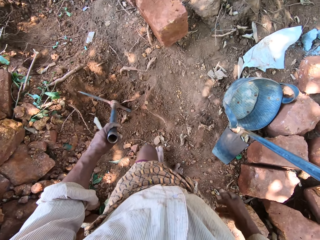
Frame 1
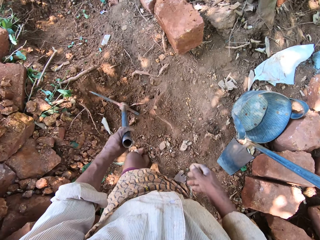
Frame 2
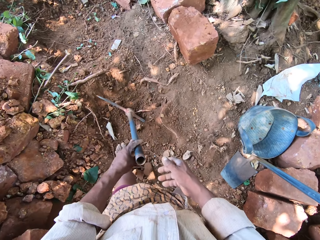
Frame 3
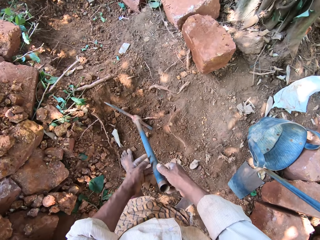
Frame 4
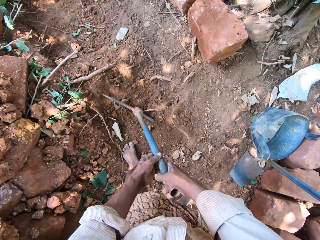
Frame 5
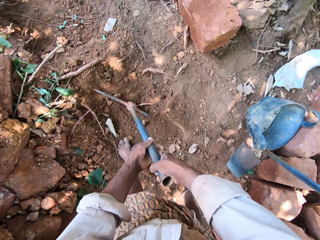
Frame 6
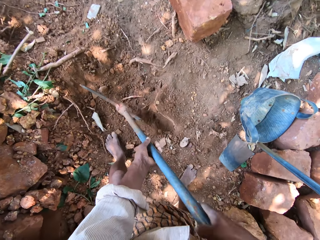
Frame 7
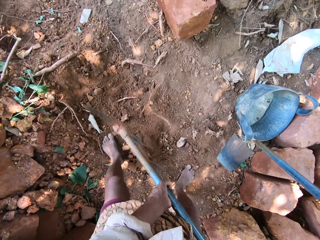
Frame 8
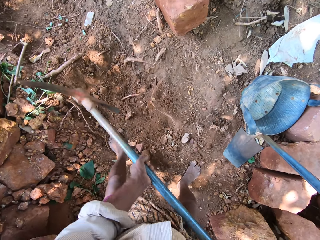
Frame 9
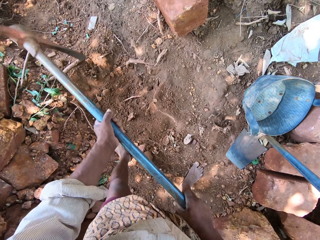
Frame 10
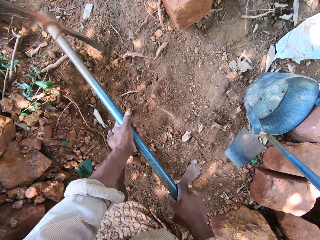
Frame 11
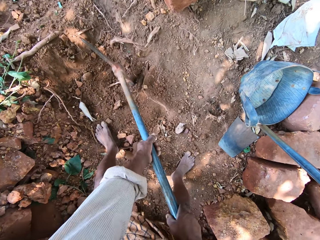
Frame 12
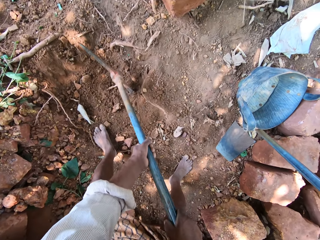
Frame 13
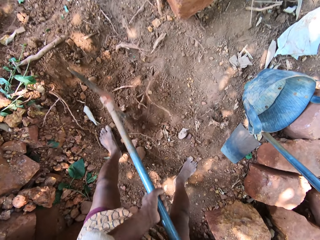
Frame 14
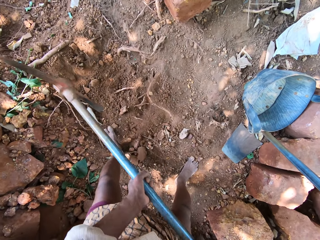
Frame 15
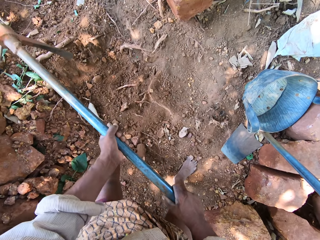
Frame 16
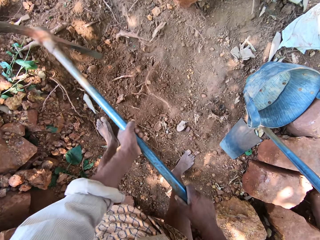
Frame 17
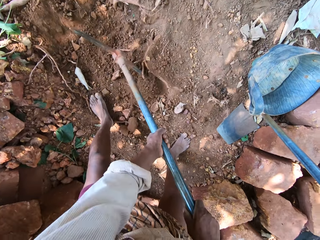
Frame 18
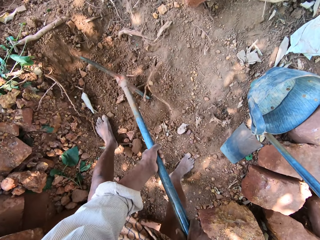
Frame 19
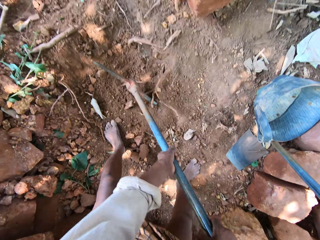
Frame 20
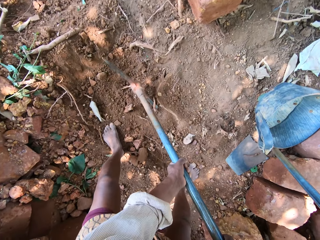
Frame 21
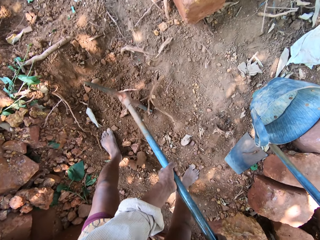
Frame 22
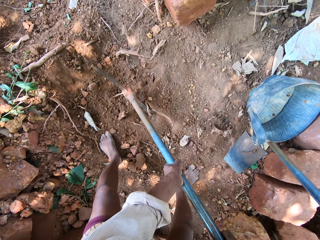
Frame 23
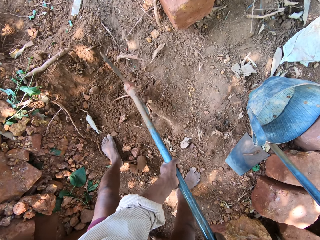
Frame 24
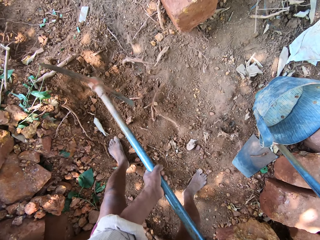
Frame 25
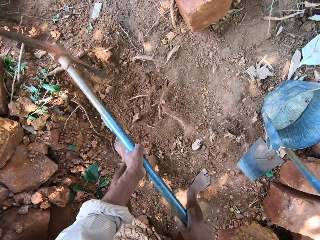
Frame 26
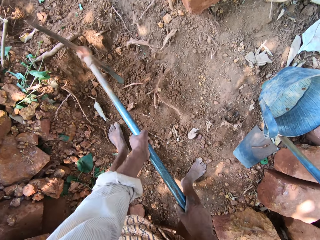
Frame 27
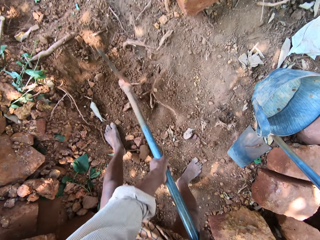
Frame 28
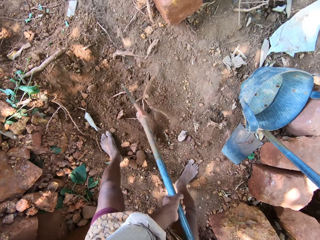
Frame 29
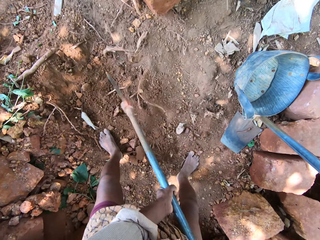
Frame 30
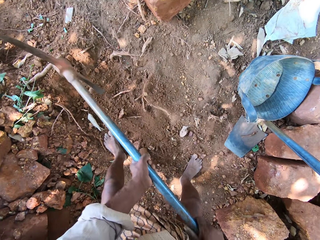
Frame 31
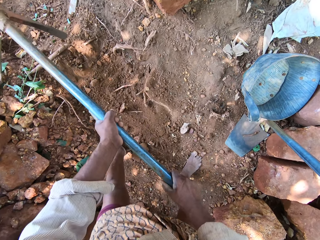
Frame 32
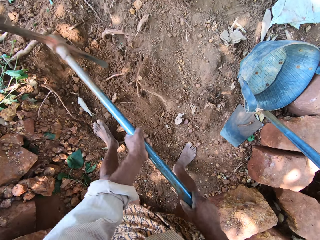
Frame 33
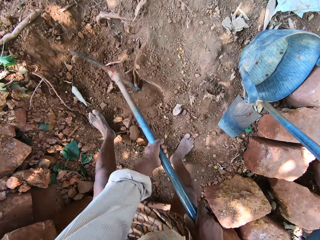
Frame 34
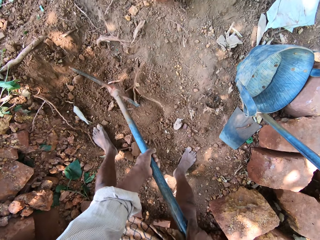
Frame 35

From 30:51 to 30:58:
The camera wearer holds the pick axe on the ground with both hands. He digs the ground with the pick axe in his hands.

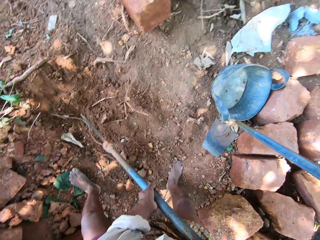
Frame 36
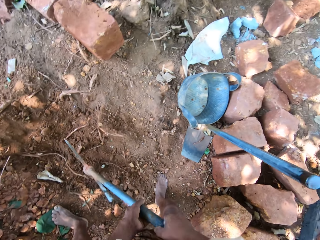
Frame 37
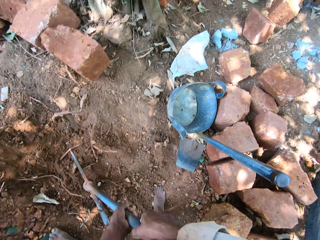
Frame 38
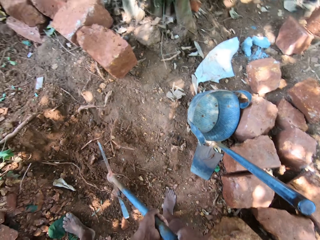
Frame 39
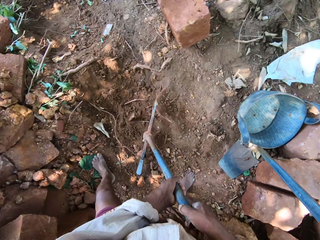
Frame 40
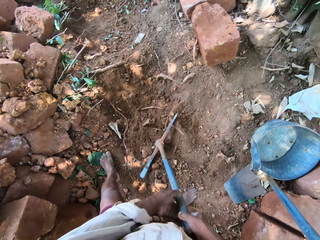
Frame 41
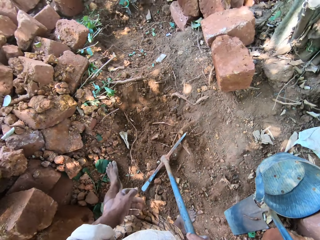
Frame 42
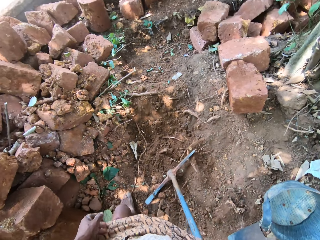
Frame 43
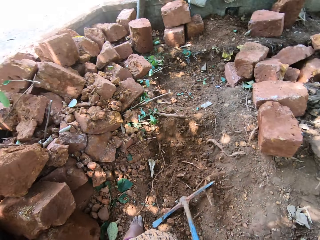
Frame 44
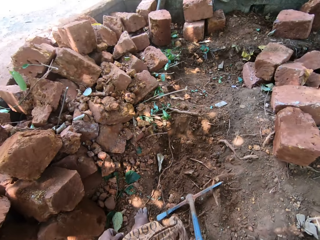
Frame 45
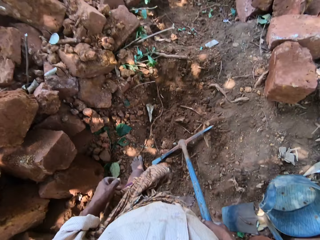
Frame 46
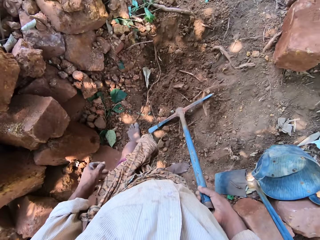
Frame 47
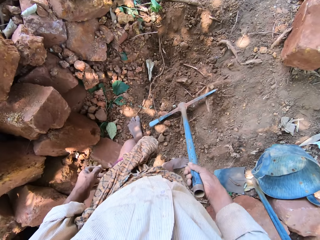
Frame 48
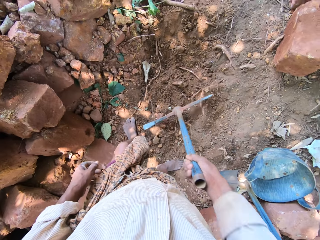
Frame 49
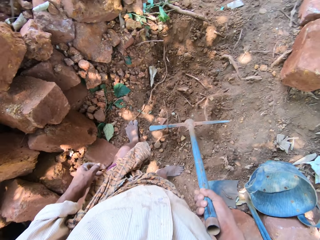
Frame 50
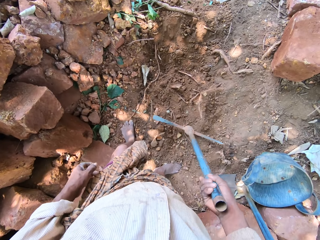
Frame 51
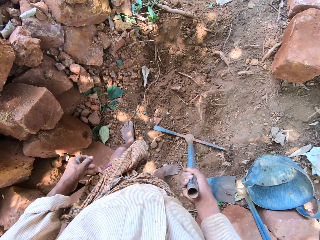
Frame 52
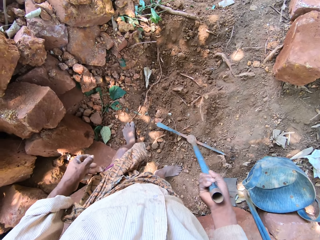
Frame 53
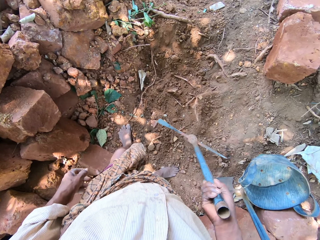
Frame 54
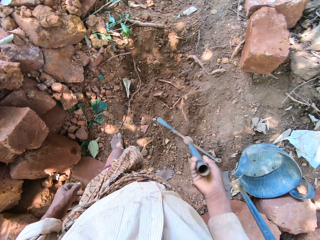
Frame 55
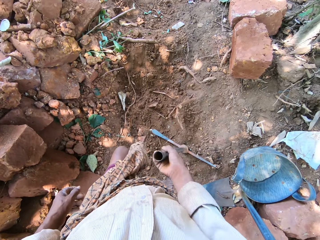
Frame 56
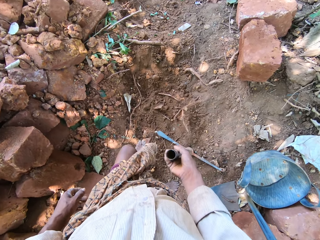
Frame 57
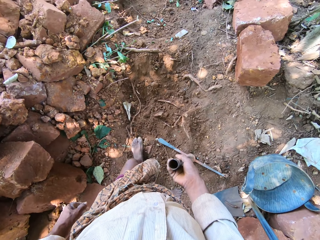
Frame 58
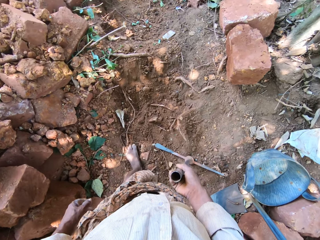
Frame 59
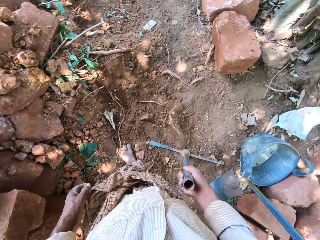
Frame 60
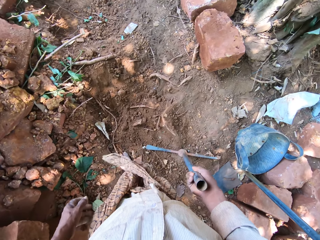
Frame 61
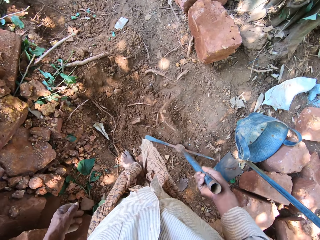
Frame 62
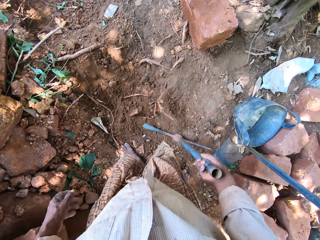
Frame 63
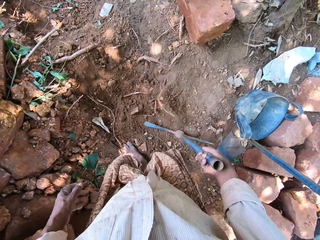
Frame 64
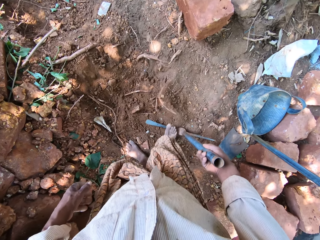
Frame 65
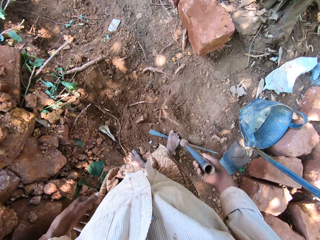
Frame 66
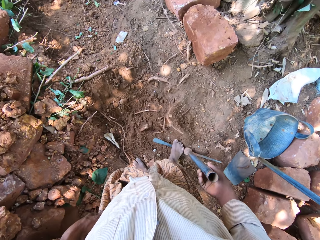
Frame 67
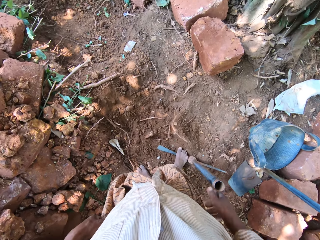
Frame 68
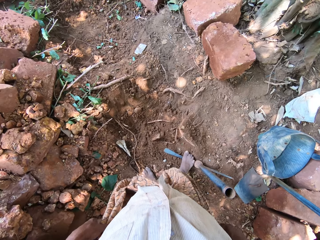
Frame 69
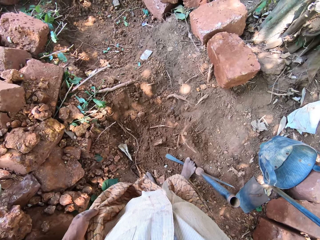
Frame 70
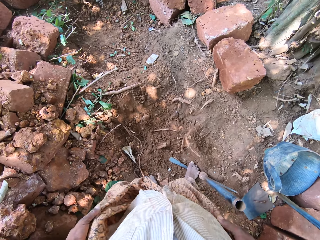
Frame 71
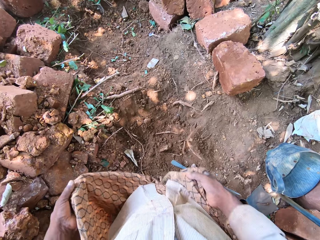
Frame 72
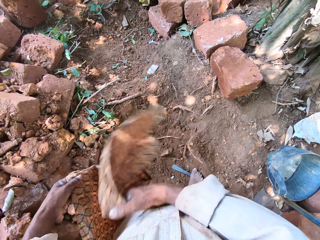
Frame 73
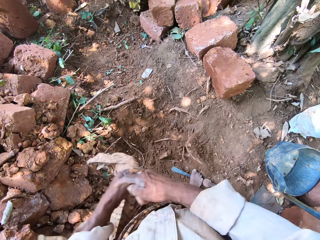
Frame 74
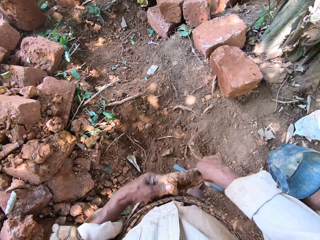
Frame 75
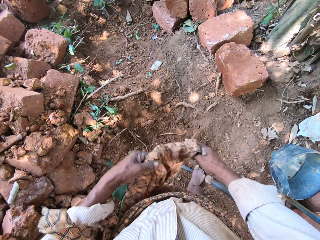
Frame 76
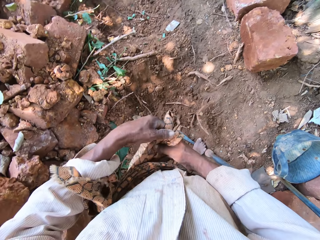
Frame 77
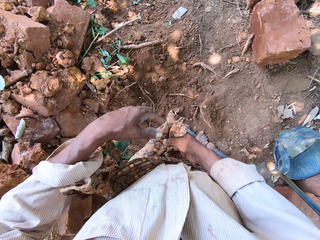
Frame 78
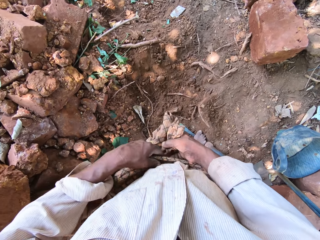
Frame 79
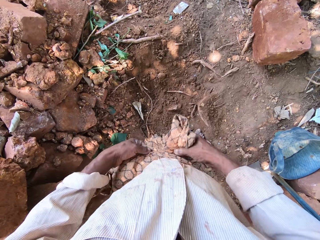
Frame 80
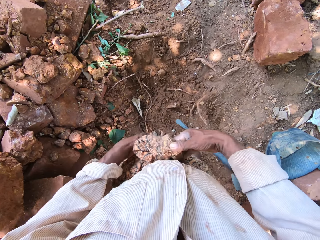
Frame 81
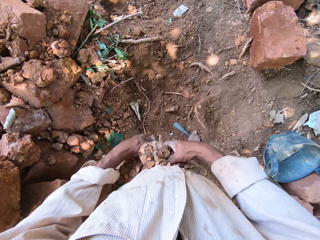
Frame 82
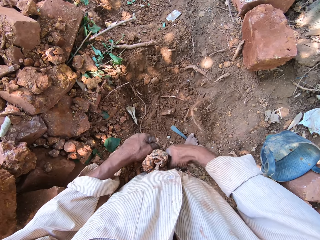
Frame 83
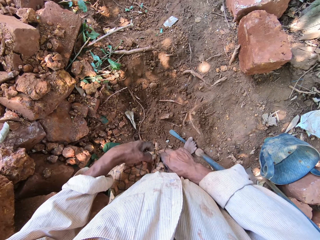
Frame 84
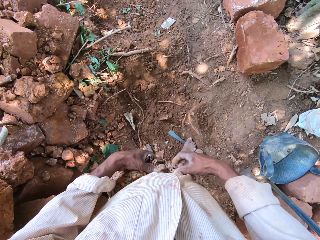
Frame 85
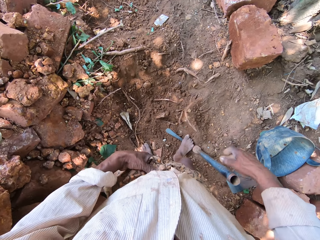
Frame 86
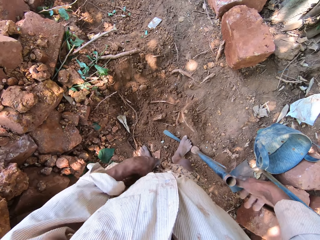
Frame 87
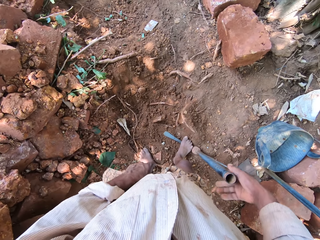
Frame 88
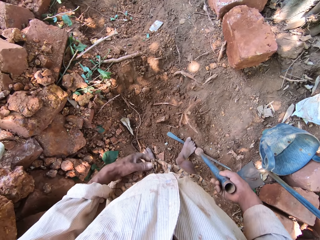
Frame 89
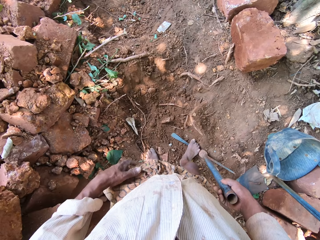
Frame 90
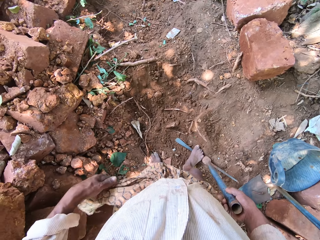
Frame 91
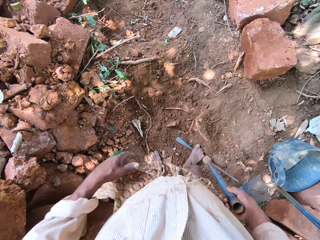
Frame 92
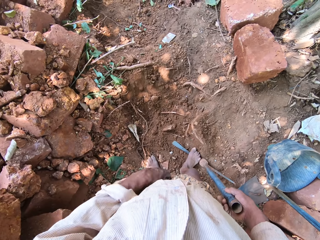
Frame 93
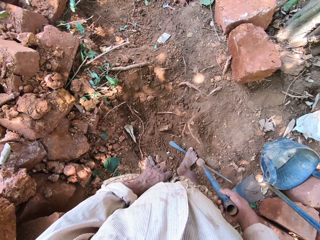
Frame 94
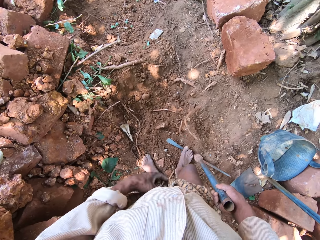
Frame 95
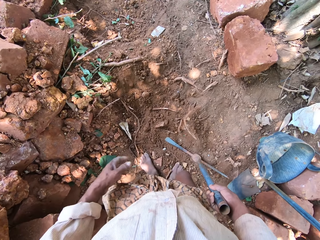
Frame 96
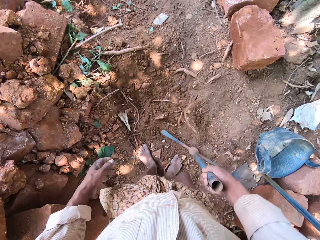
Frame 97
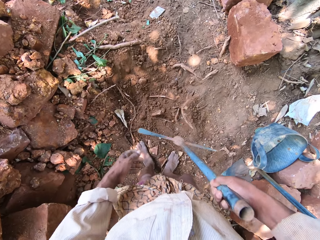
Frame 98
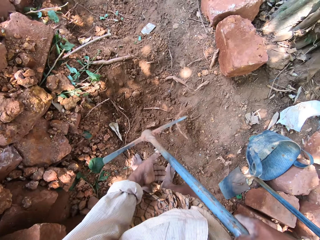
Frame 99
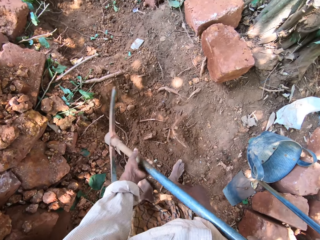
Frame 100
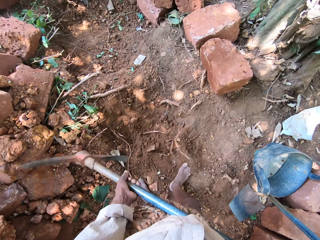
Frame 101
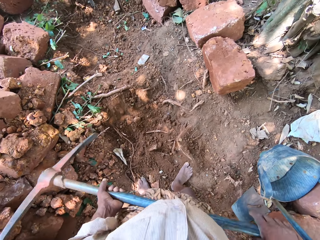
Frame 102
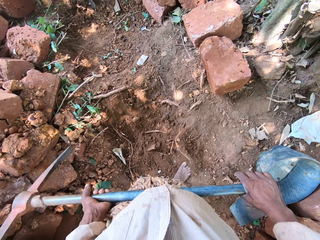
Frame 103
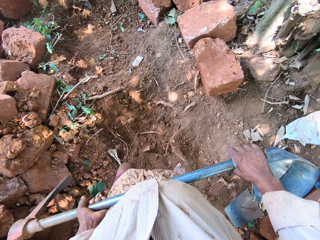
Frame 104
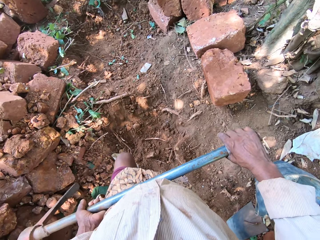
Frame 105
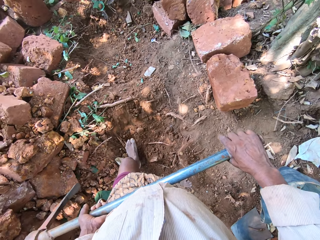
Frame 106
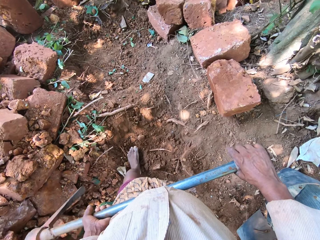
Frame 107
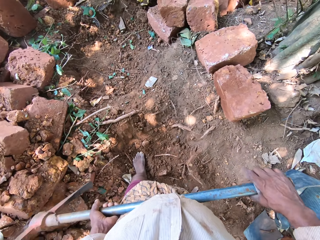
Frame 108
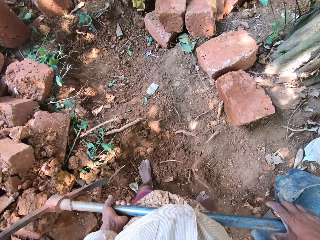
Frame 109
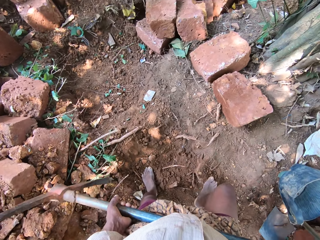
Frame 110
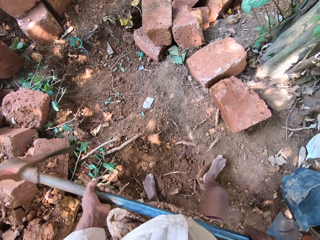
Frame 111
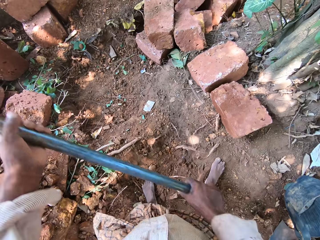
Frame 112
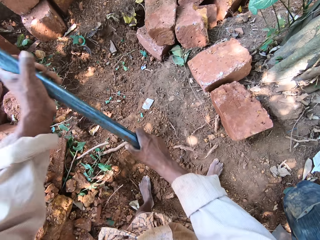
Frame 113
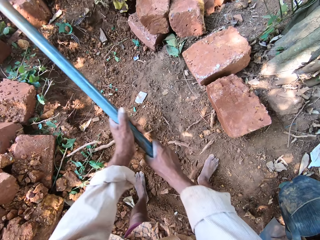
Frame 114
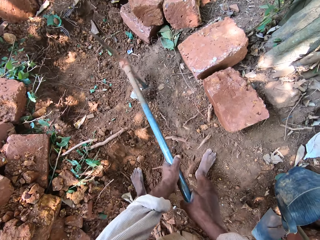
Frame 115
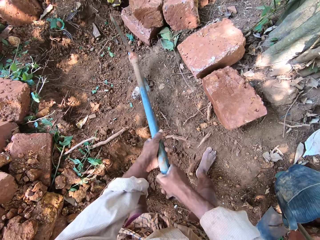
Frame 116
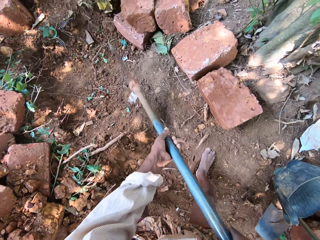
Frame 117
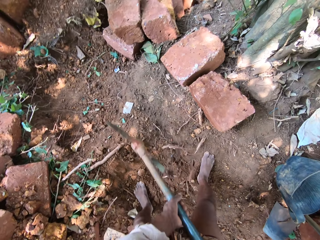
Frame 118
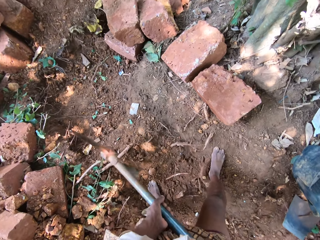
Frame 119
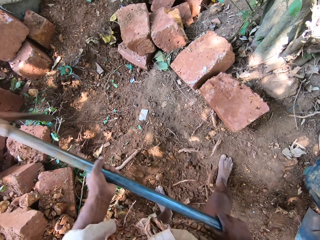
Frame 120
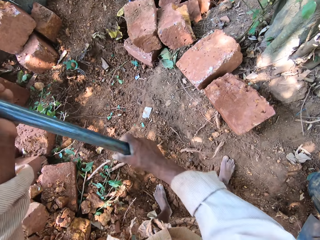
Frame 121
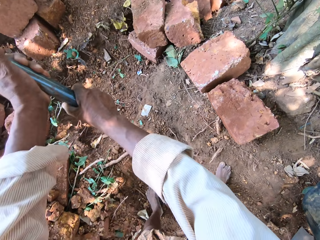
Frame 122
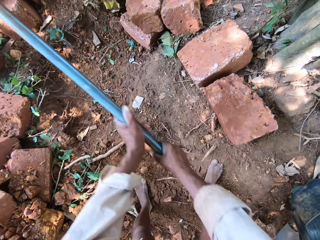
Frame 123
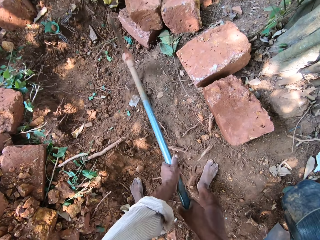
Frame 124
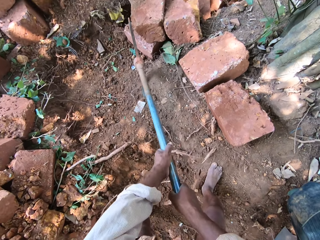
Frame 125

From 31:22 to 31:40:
The camera wearer removes his left hand from the pick axe. He stares around the construction. He jacks the pick axe in his right hand upwards. He places his right foot on the pick axe on the ground. He removes his right hand from the pick axe on the ground. He adjusts his wrapper with both hands. He holds the pick axe on the ground with his right hand. He adjusts his wrapper with his left hand. He lifts the pick axe from the ground with his right hand. He holds the pick axe with both hands. He digs the ground with the pick axe in his hands.
